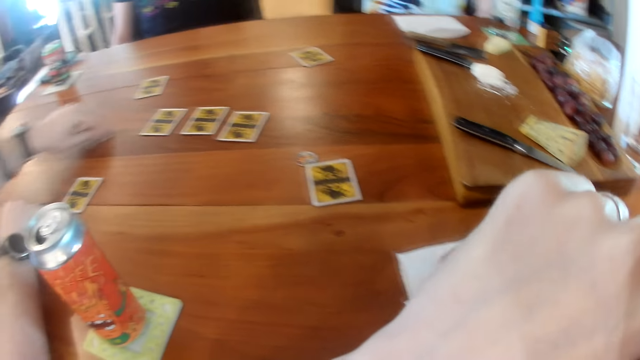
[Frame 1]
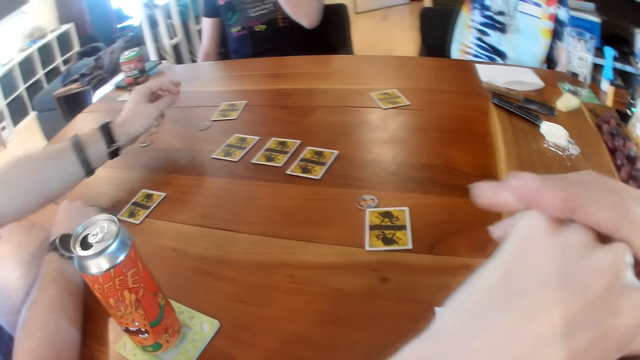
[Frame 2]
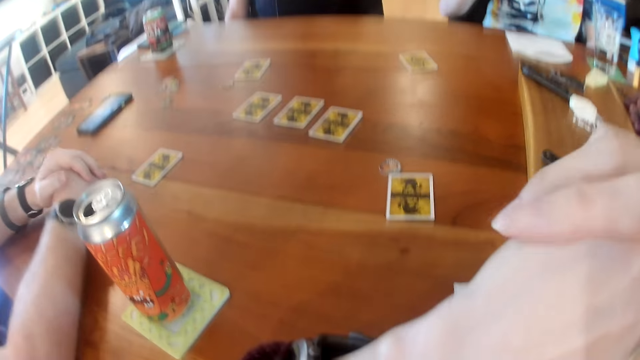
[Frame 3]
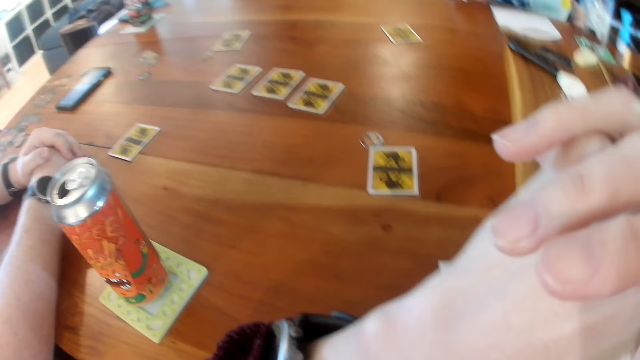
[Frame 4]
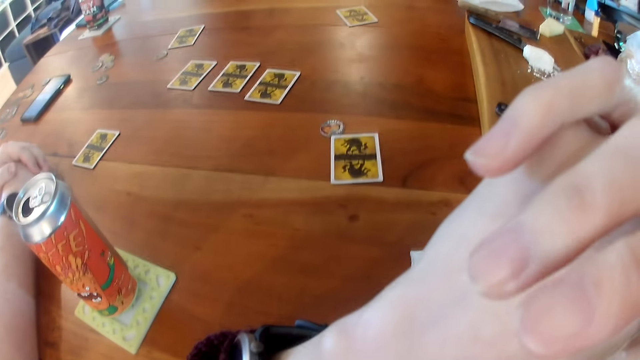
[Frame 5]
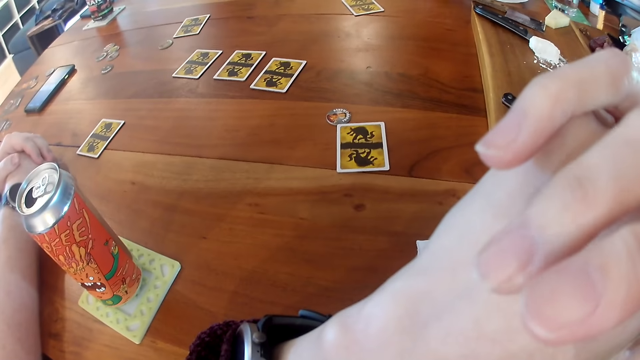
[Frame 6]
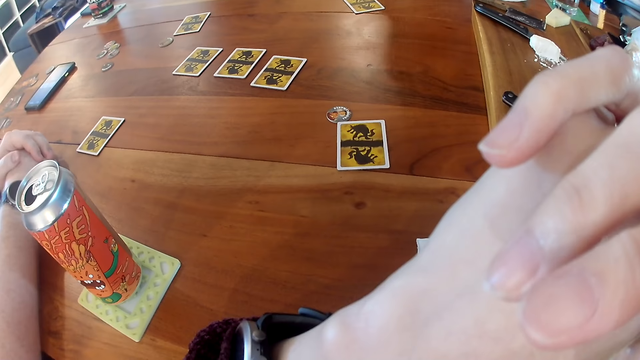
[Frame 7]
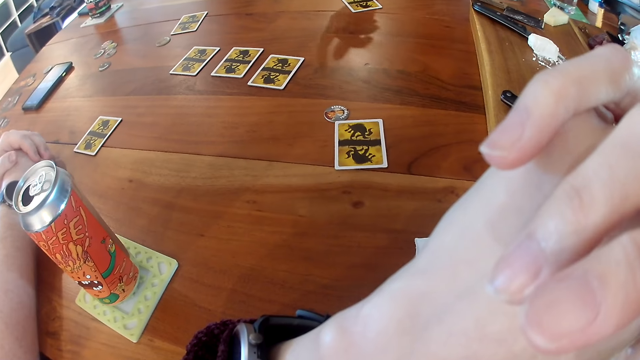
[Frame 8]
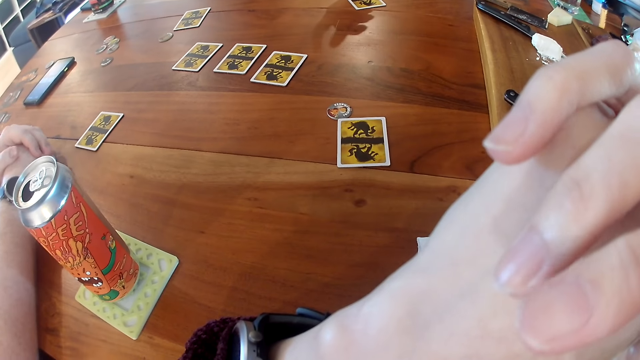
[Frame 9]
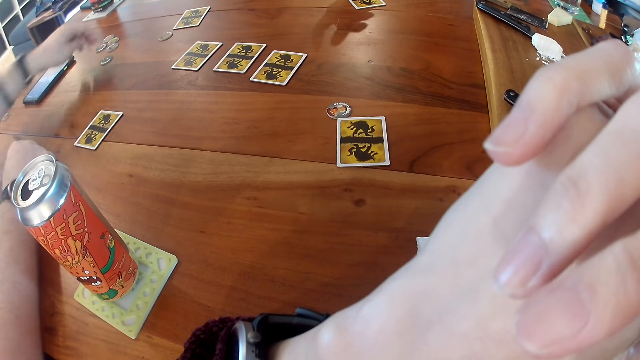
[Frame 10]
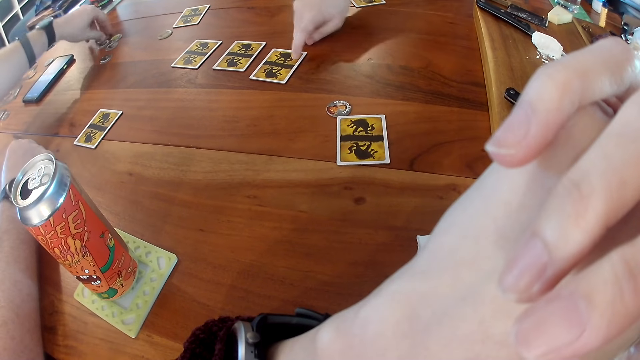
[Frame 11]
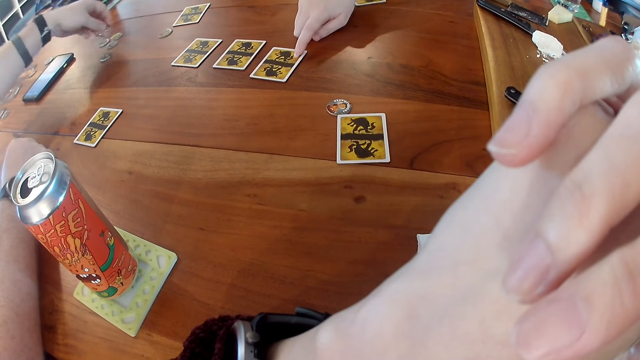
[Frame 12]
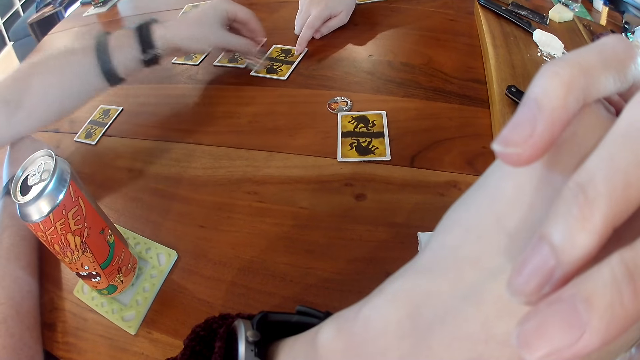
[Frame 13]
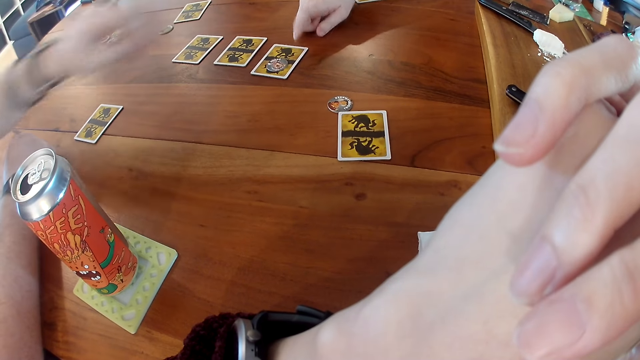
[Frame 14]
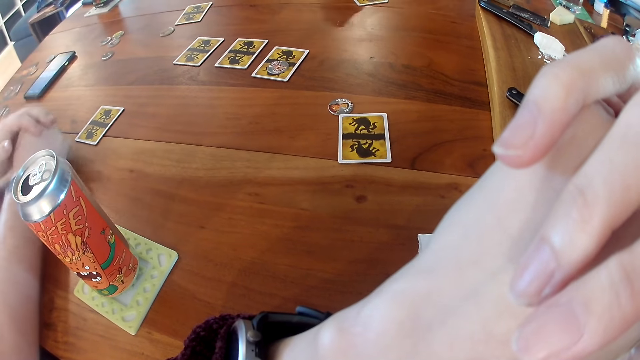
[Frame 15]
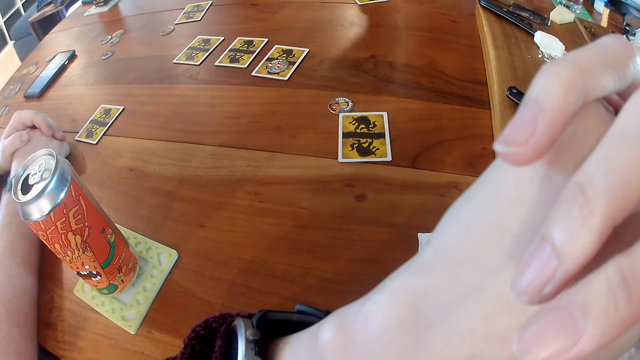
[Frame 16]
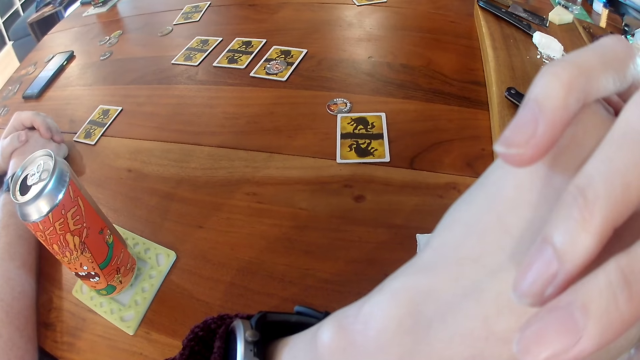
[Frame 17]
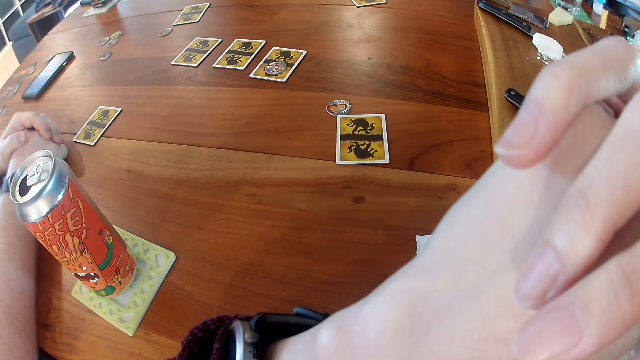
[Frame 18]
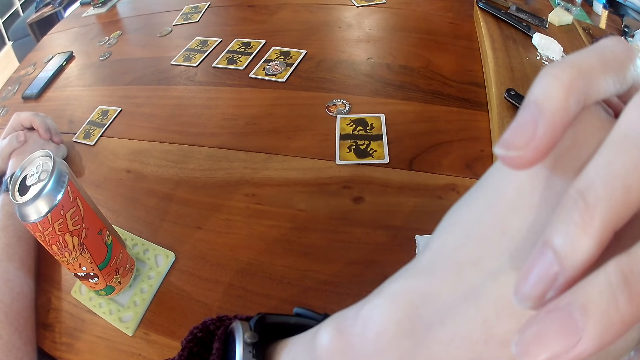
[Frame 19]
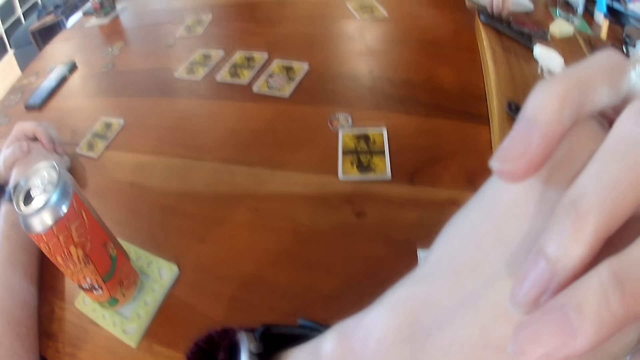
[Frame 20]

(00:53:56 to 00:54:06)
The camera wearer moves a napkin on the table with her right hand. She touches the paper towel on the table with her right hand. A man moves a coin on the table with his left hand. The camera wearer holds her left hand with her right hand. The man places his hands together on the table. A woman interacts with the man. The man moves the coin on the table with his left hand. The woman points at a card on the table with her right index finger. The man picks the coin from the table. The man puts the coin on the card. The man places his hands together on the table.

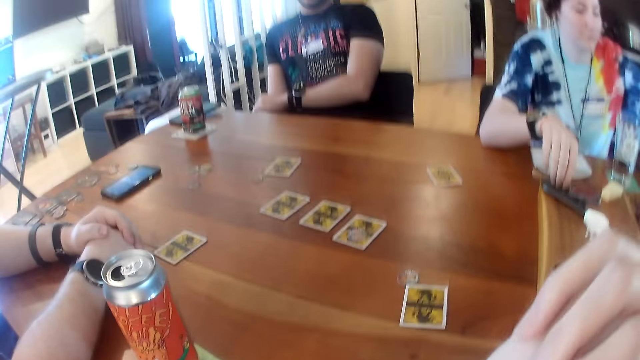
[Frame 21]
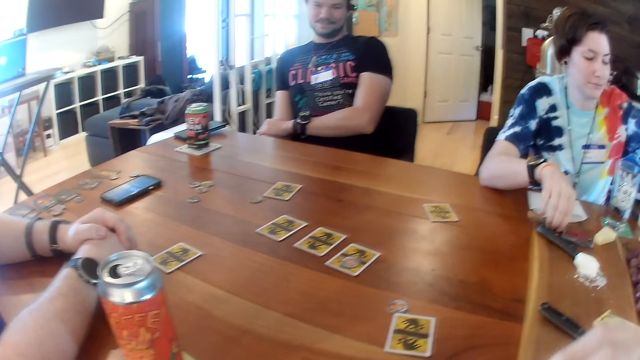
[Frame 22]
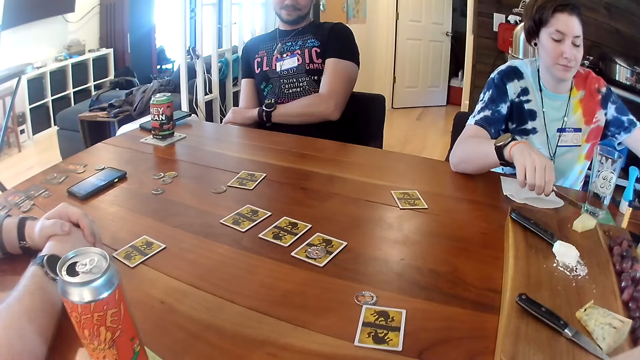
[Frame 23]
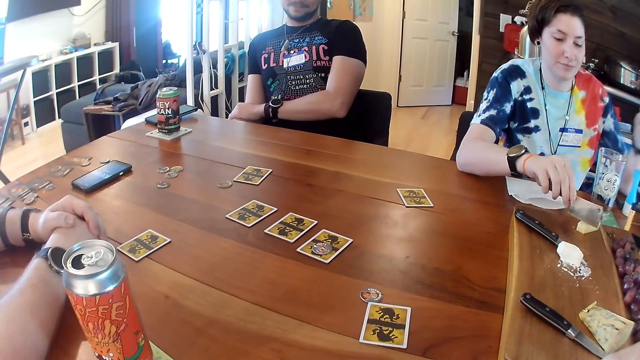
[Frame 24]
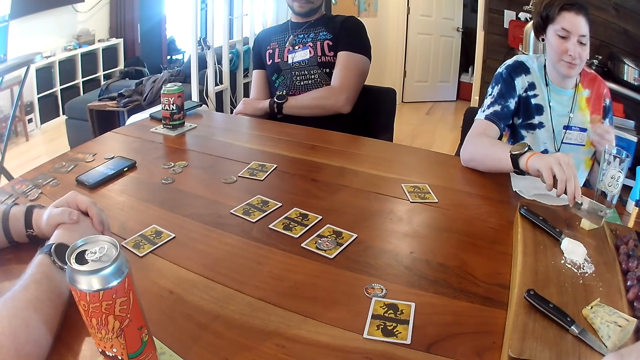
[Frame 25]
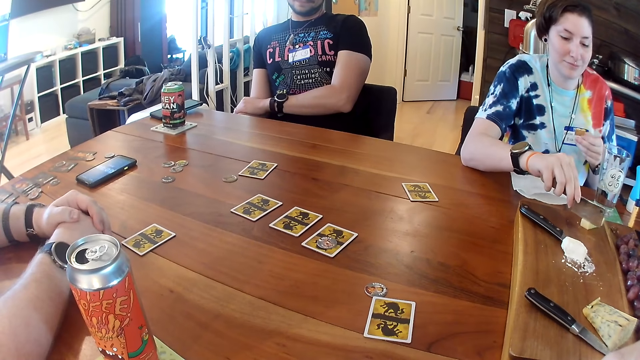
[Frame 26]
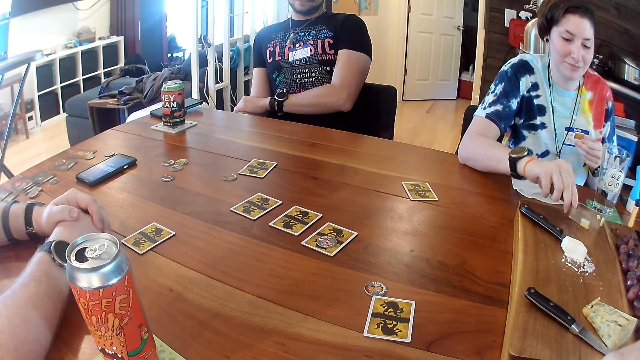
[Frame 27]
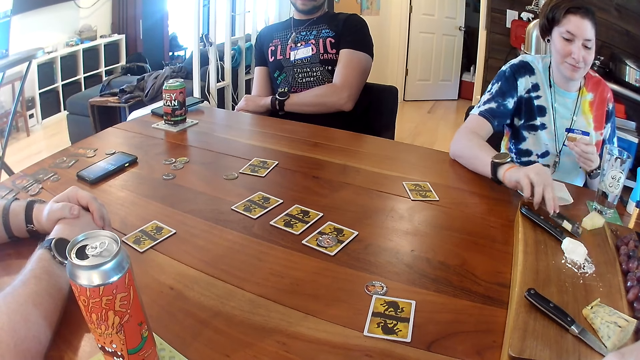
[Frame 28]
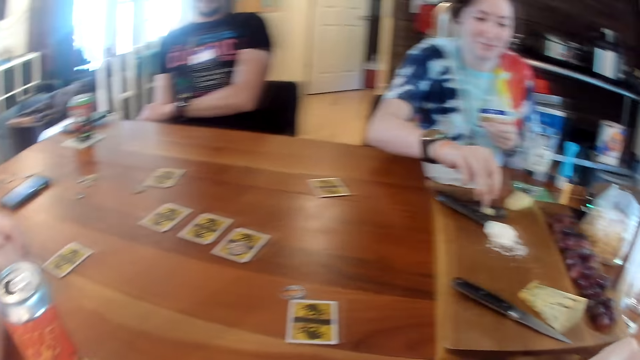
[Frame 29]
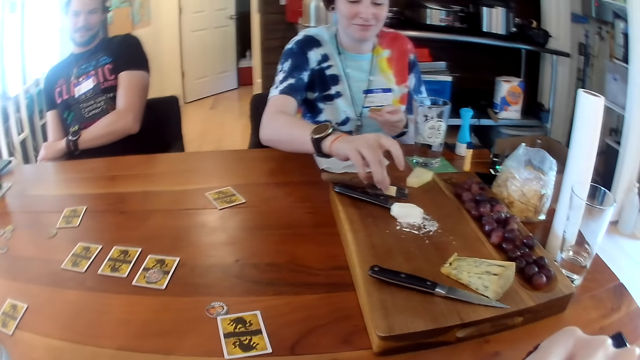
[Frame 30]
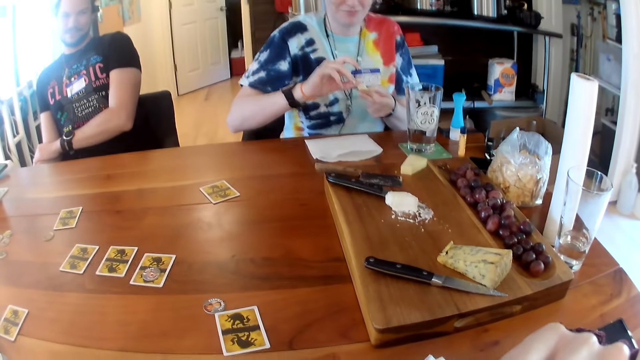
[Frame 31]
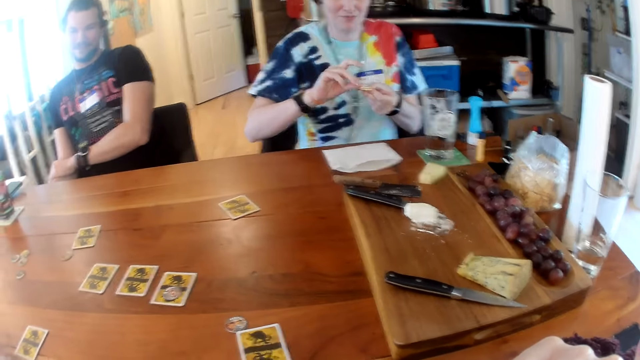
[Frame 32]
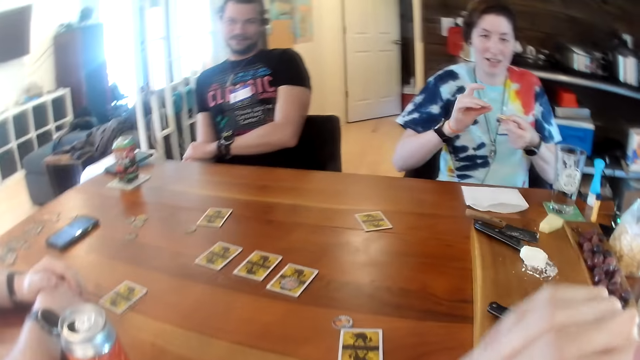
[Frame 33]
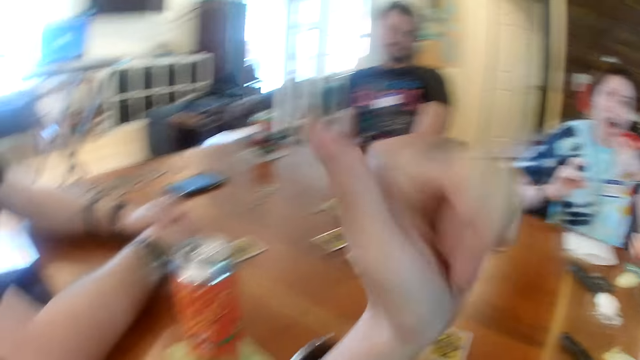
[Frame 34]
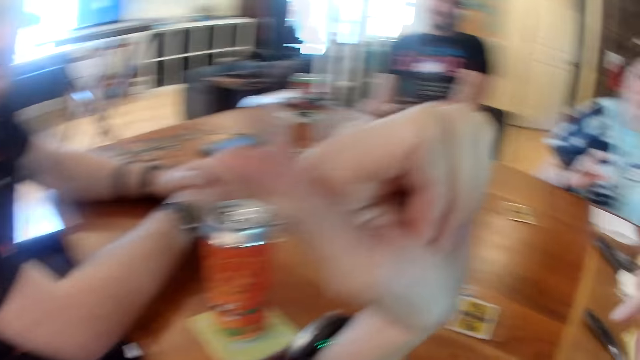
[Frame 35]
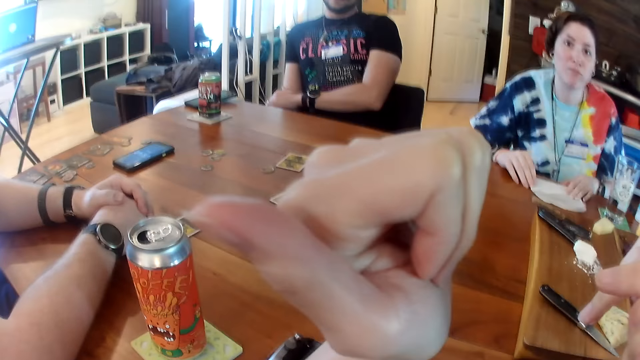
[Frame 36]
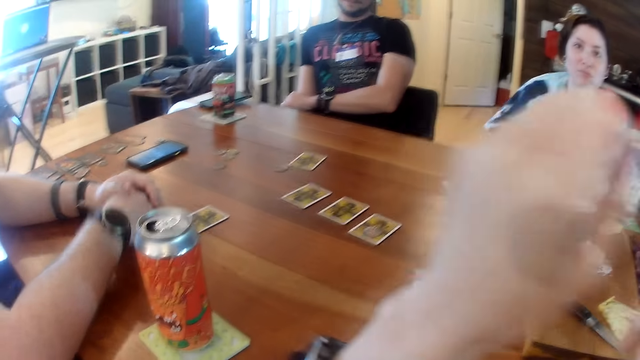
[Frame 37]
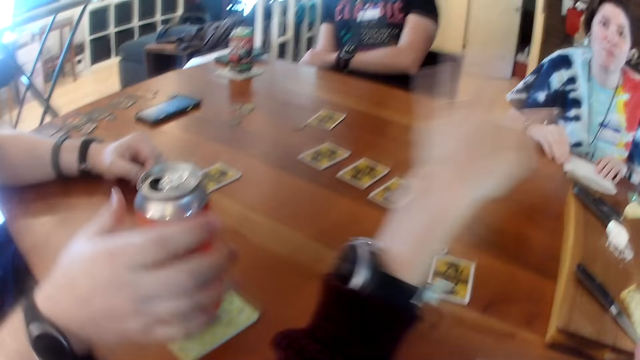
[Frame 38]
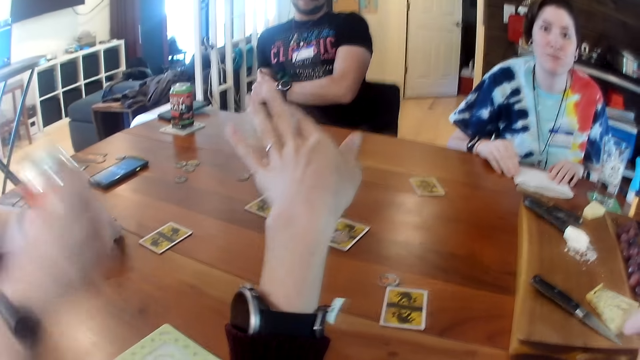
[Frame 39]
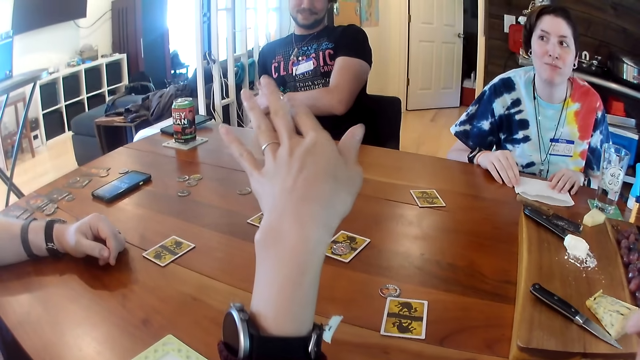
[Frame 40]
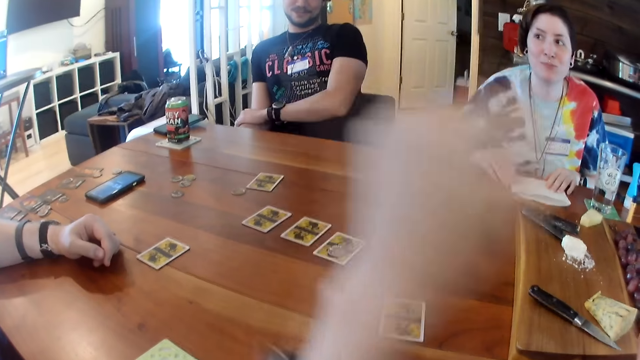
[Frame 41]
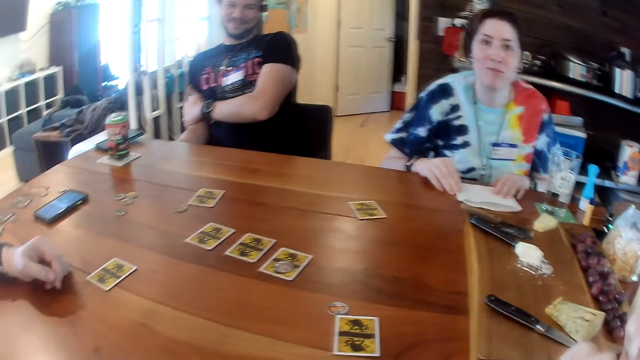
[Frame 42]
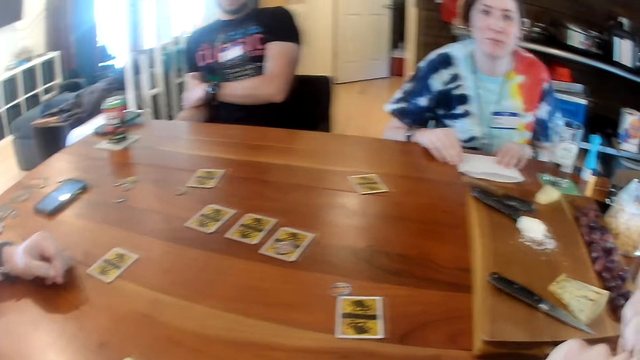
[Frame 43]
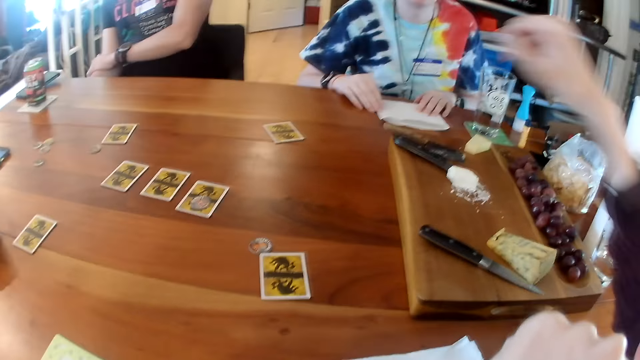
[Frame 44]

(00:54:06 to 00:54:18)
A woman picks the knife from the tray on the table with her right hand. The woman cuts some cheese on the tray on the table with the knife in her right hand. A man converses with the woman, converses with another man and converses with the camera wearer. The woman scoops butter with the knife. The woman drops the knife on the tray on the table with her right hand. The woman picks the cut piece of cheese from the knife on the tray on the table with her right hand. The woman places the cut piece of cheese on the cracker in her left hand with her right hand. The camera wearer converses with the first man, converses with the woman and converses with the other man. The woman eats the cracker in her left hand. The camera wearer points at the first man with her left thumb. The woman places her hands on the paper towel on the table. The first man picks the can from the table with his right hand. A person drinks something from the drink can.
